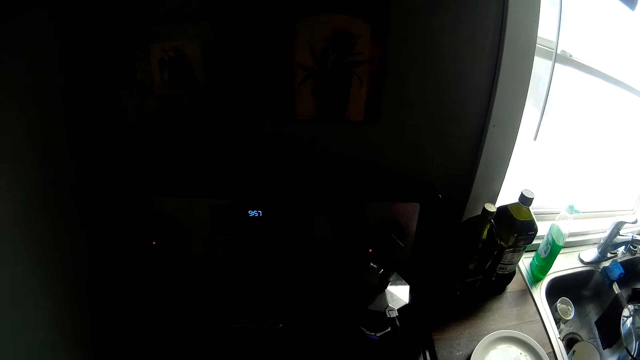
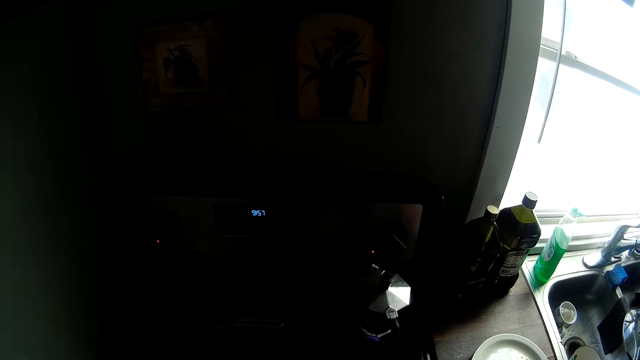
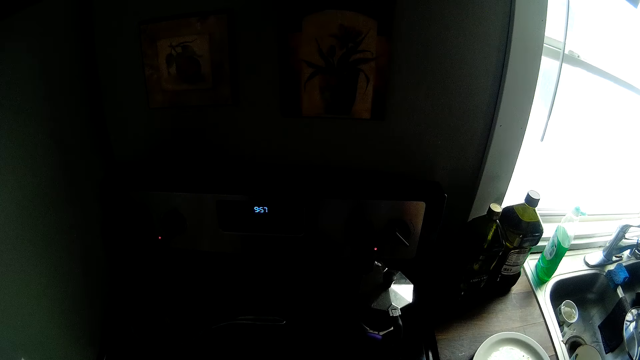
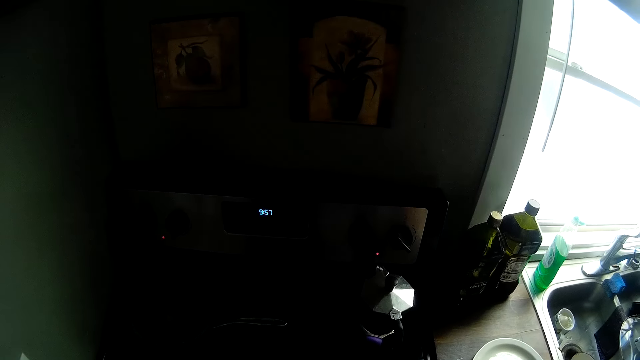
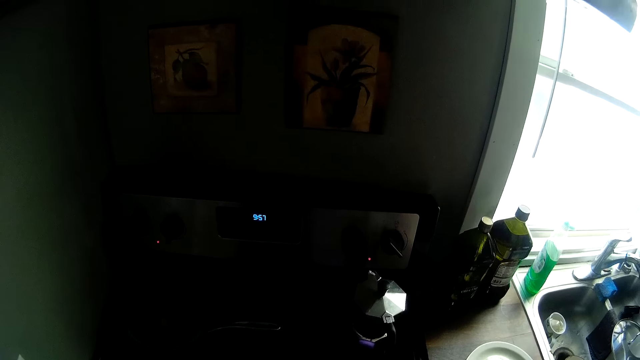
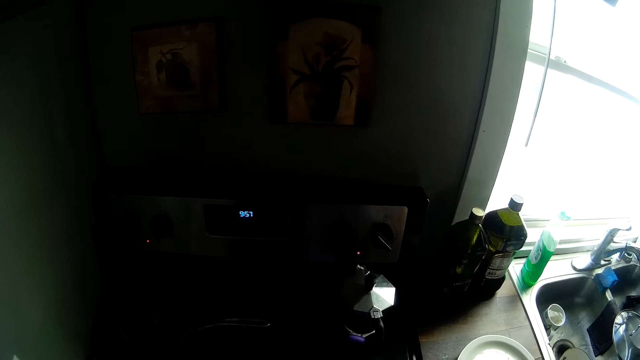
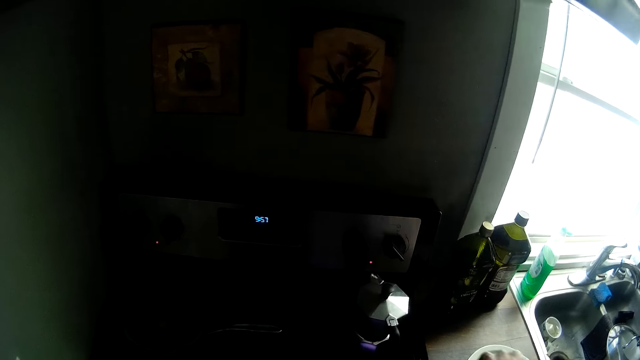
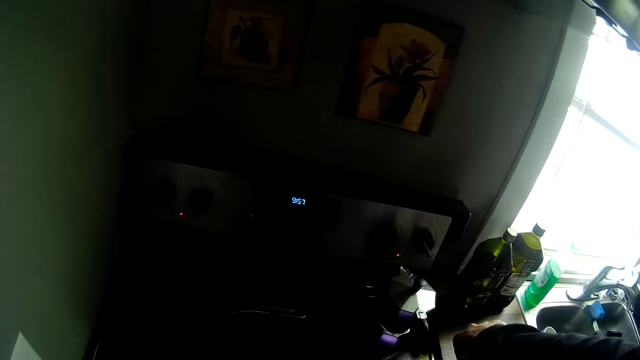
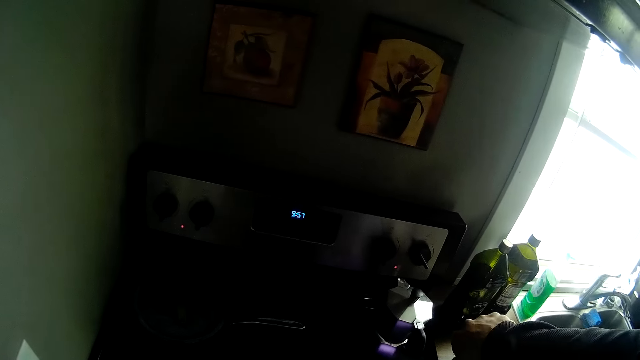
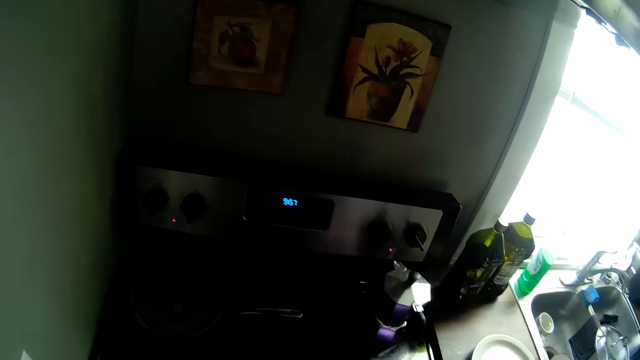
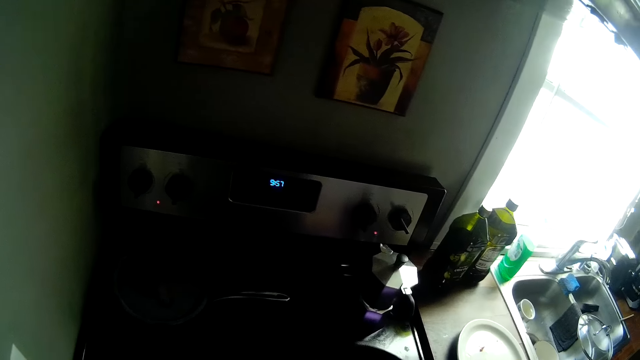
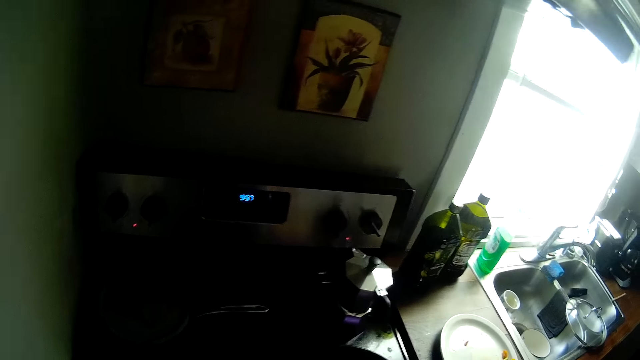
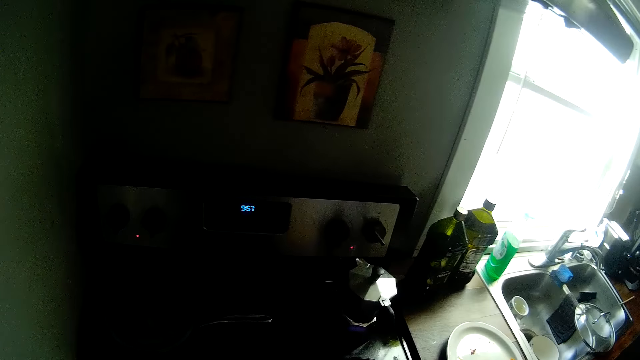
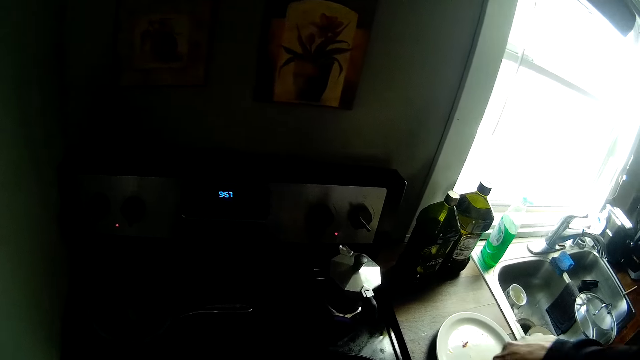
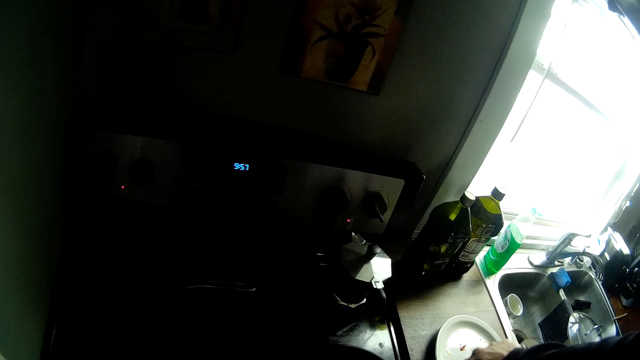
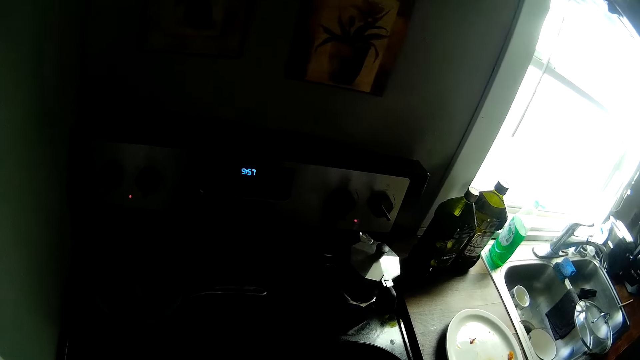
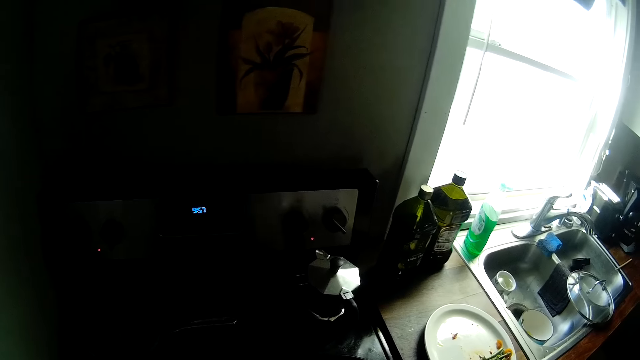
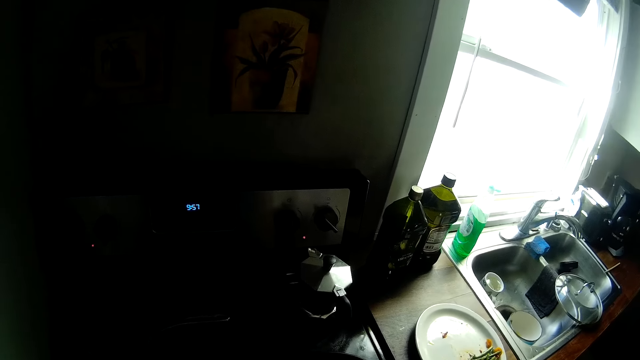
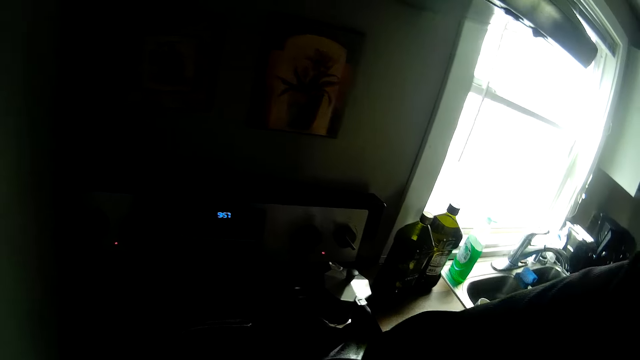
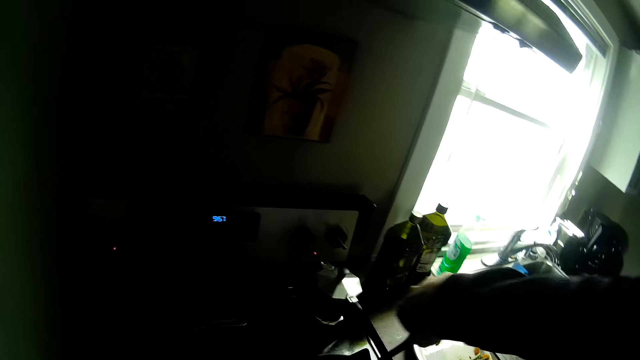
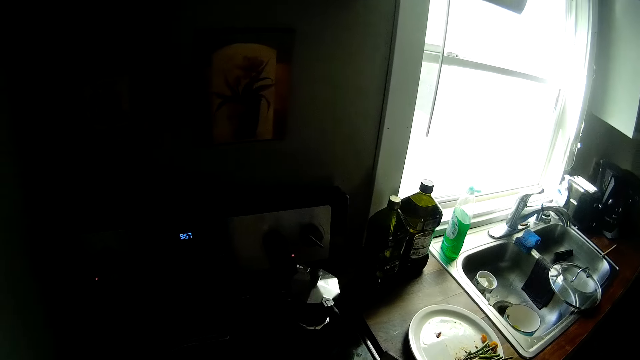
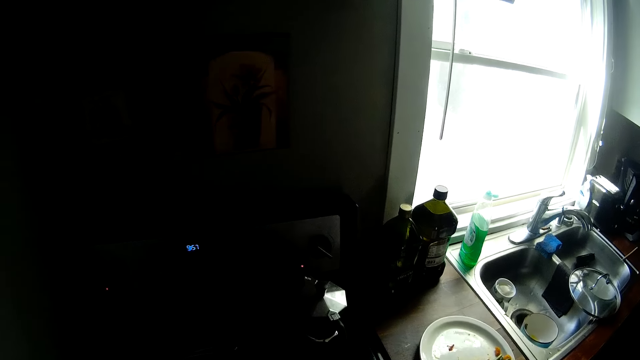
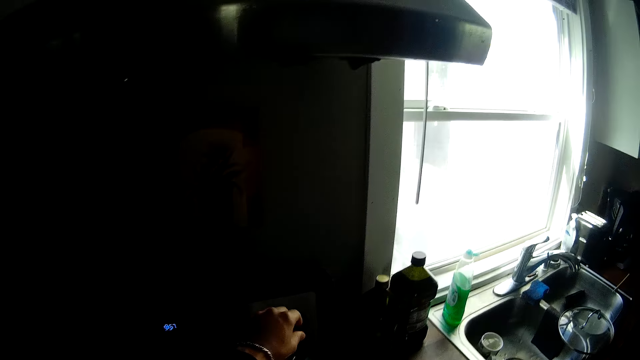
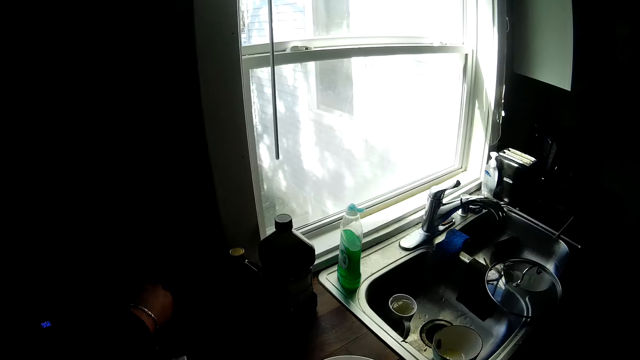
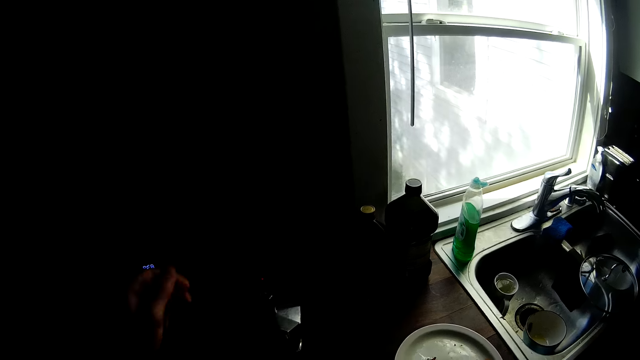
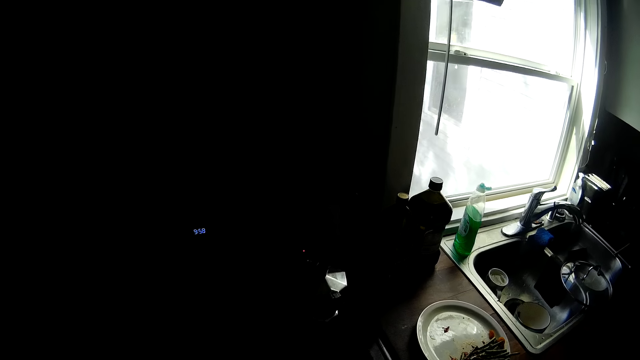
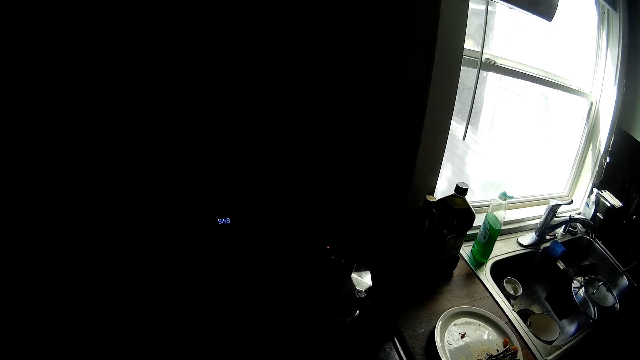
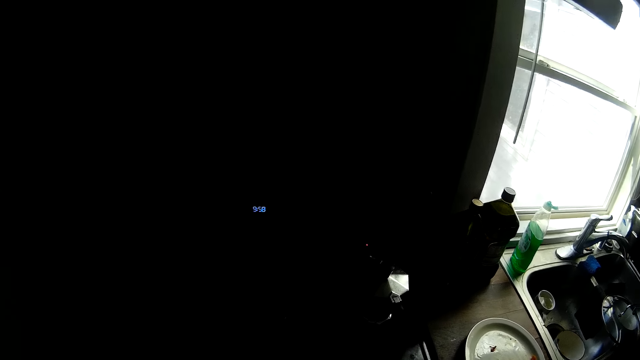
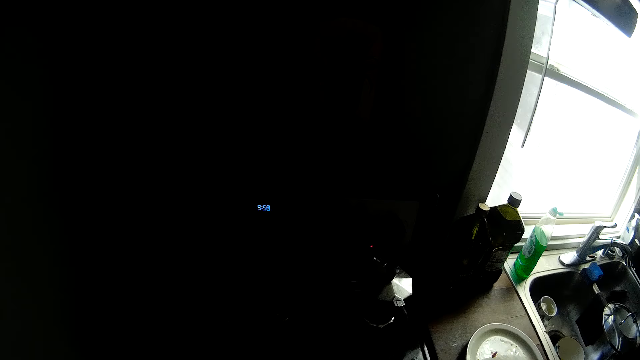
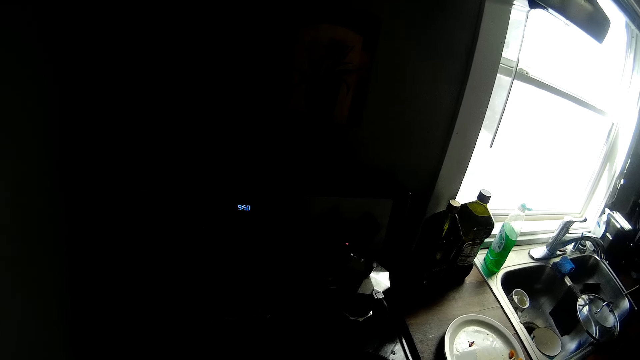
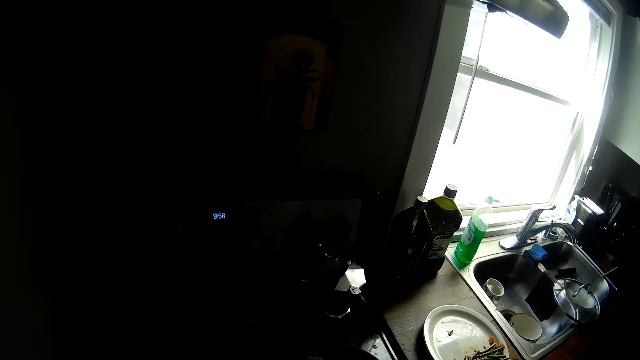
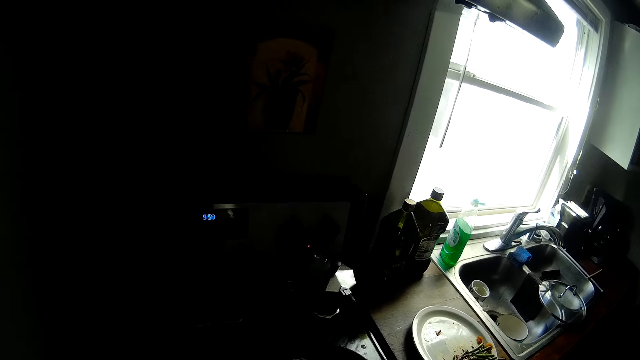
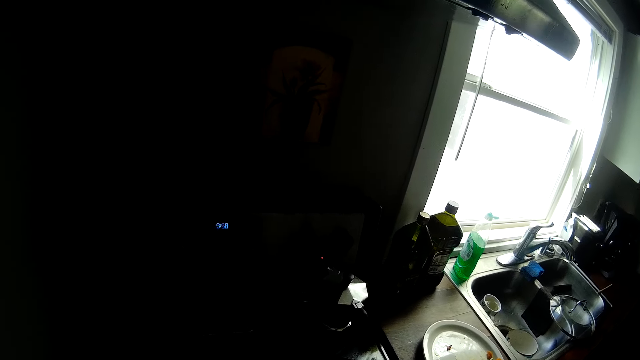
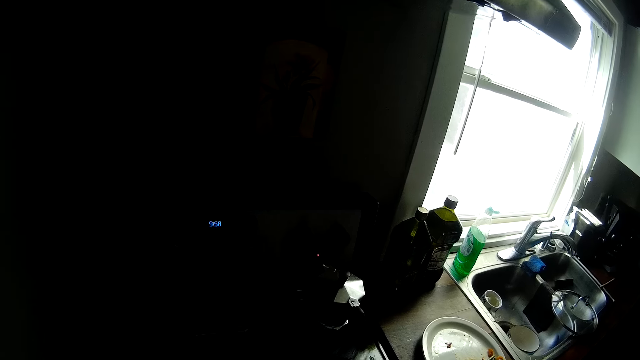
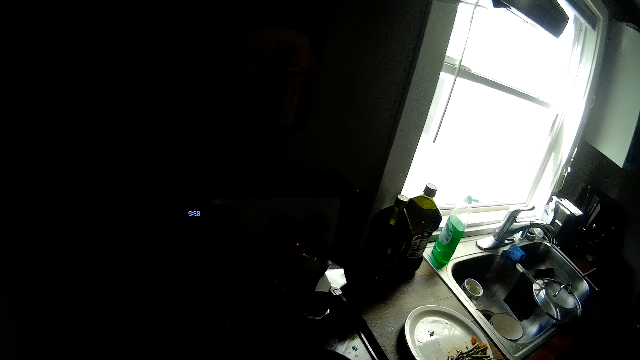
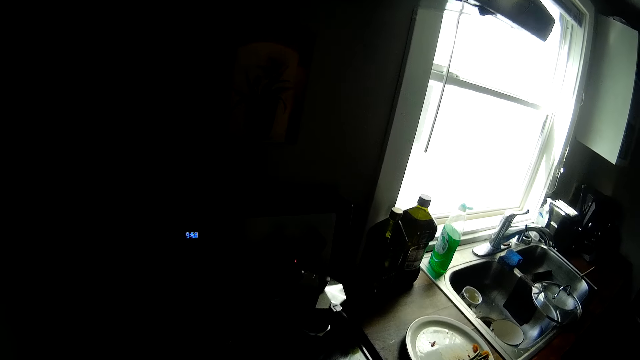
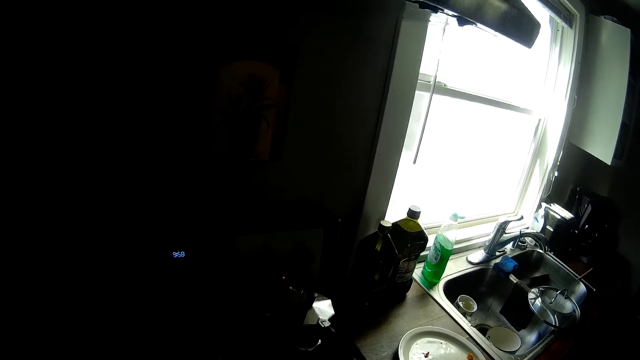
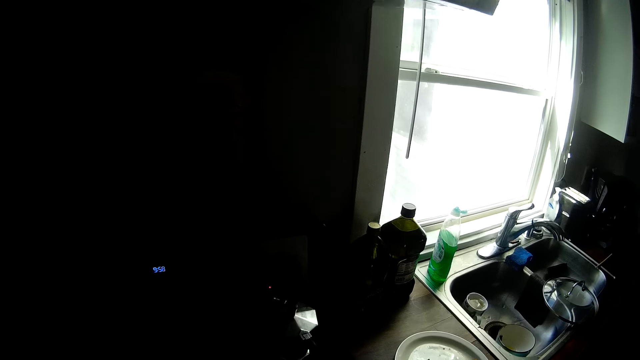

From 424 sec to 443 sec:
The camera wearer touches the kettle lid. They look around.

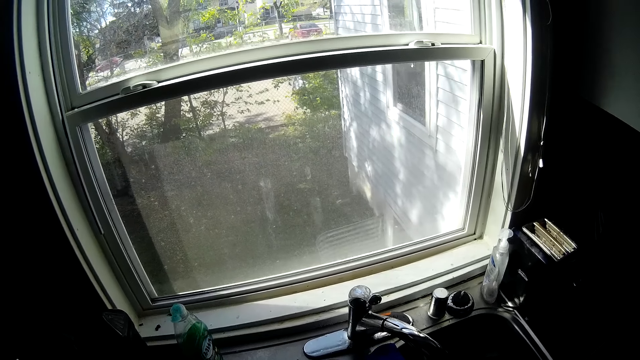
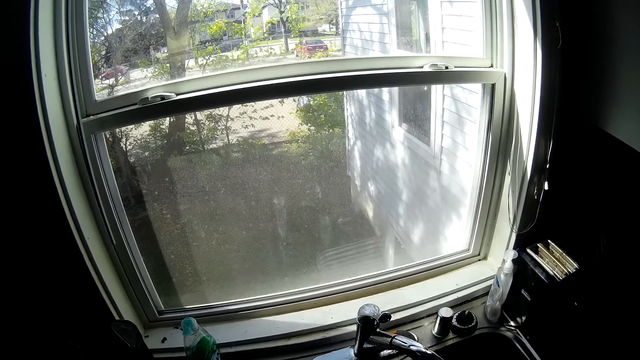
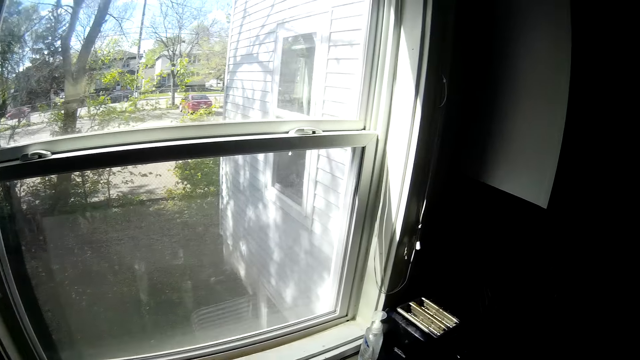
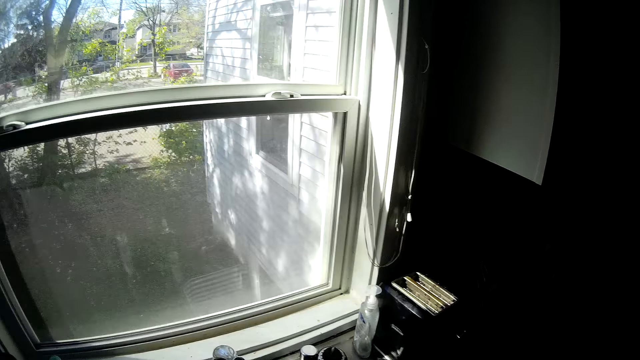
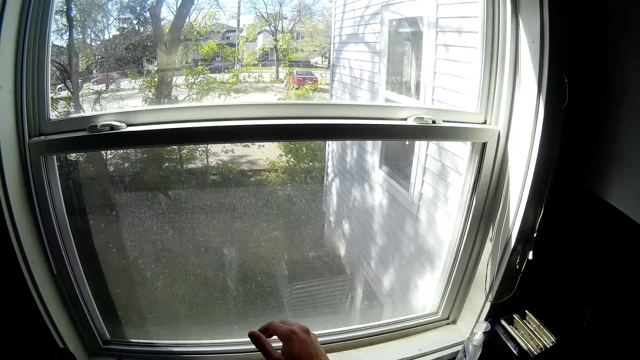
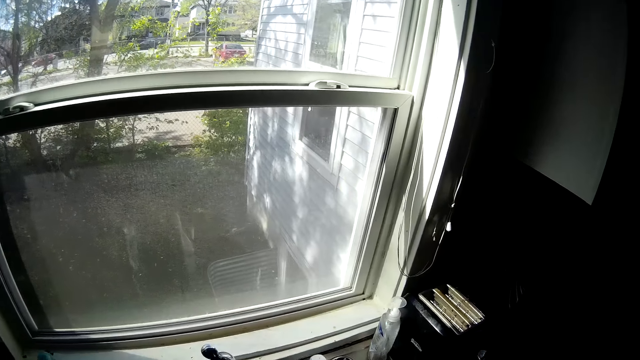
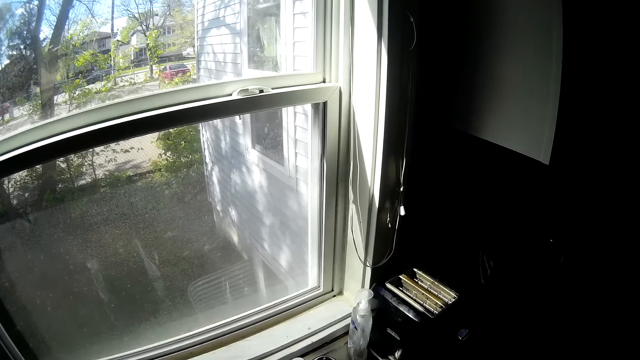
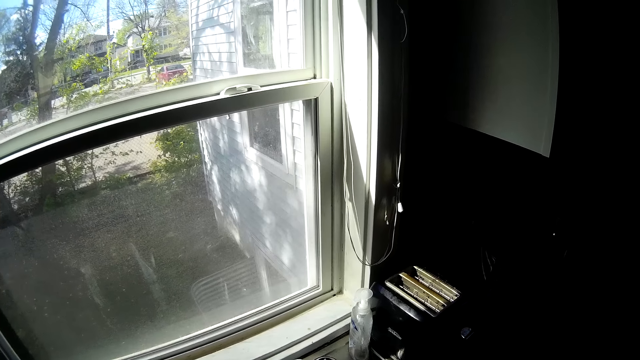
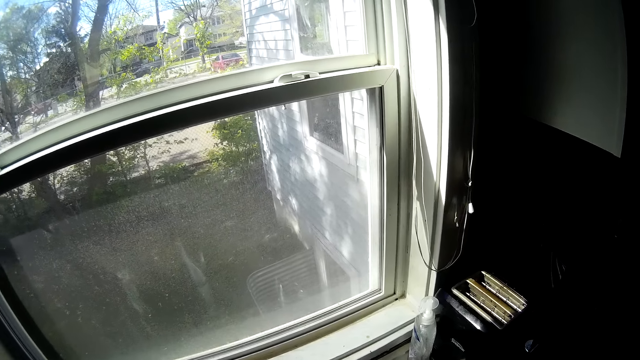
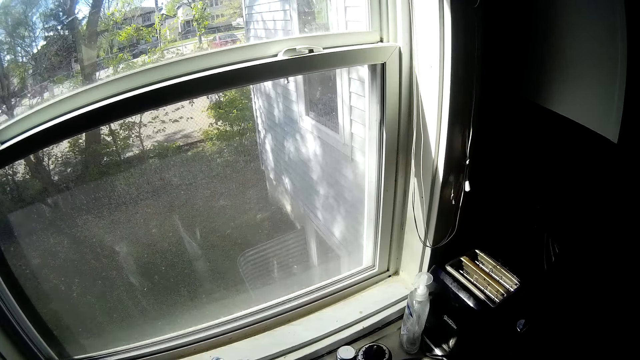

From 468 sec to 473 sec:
The camera wearer opens the kitchen sink tap with his right hand.
